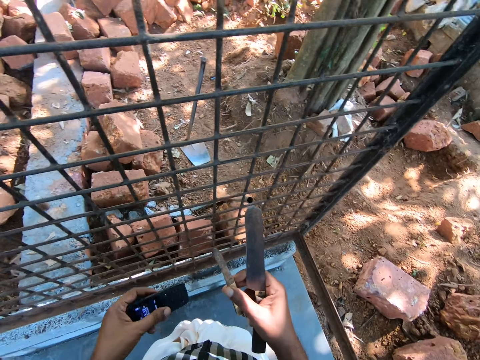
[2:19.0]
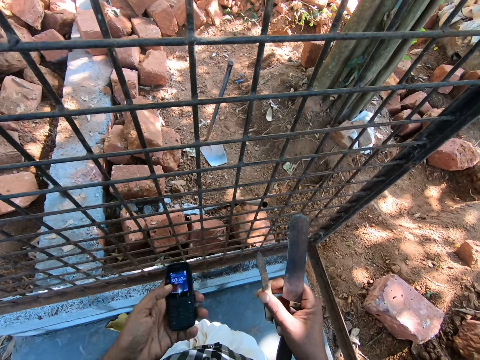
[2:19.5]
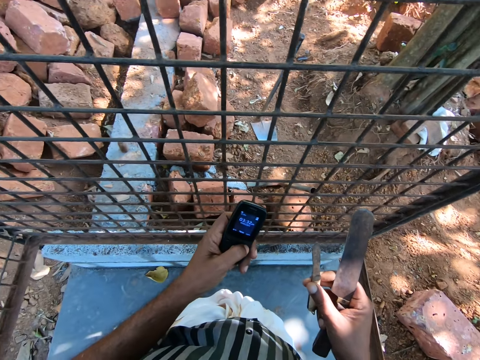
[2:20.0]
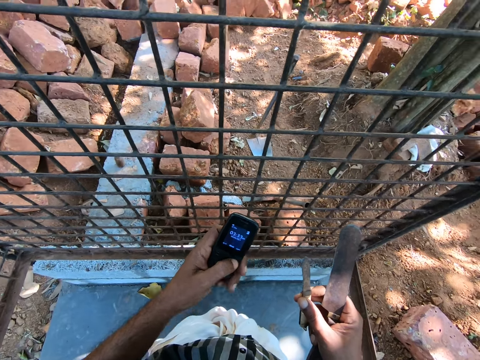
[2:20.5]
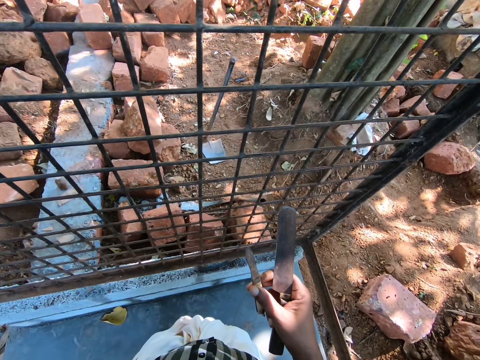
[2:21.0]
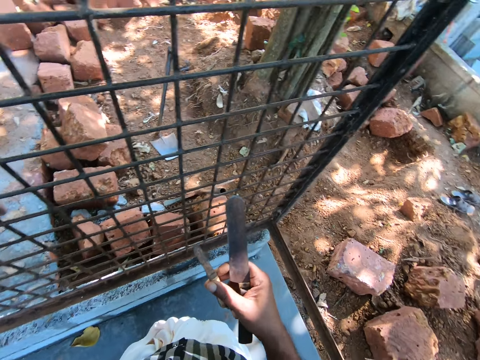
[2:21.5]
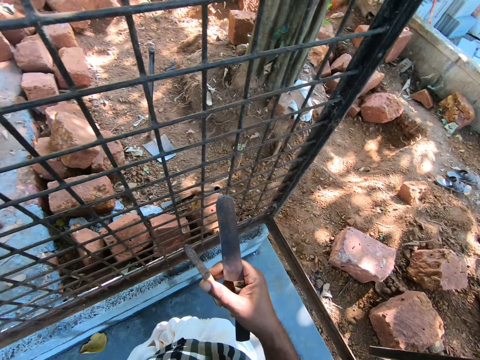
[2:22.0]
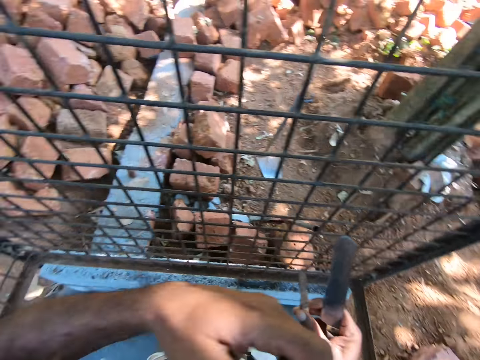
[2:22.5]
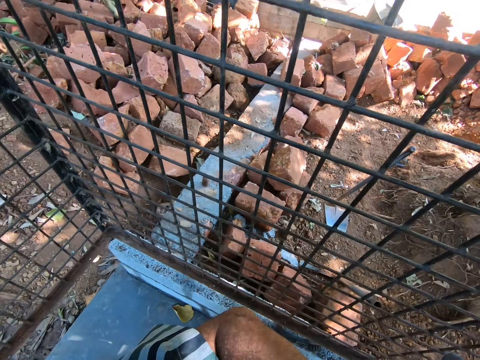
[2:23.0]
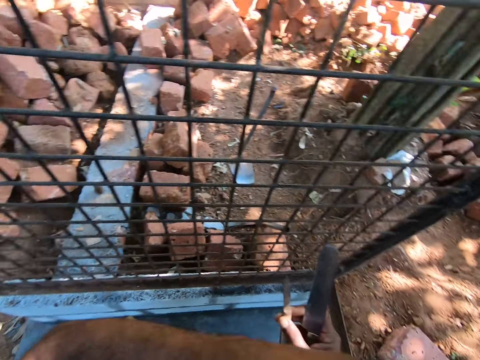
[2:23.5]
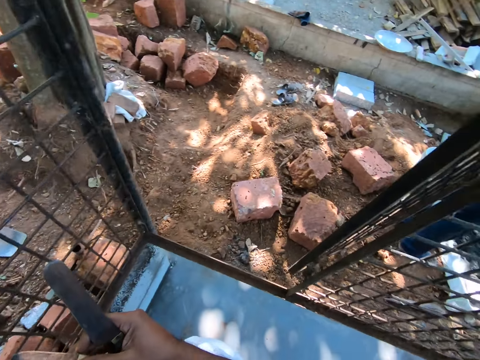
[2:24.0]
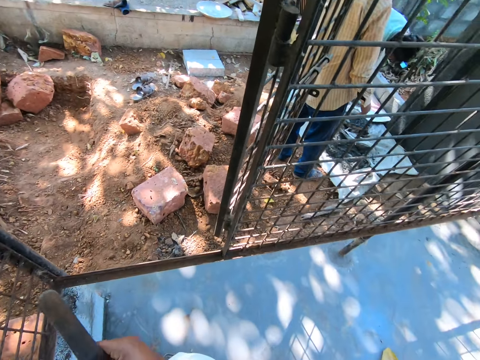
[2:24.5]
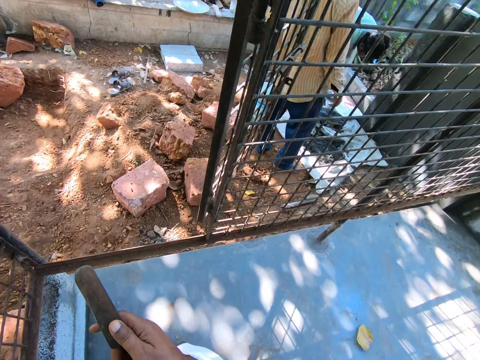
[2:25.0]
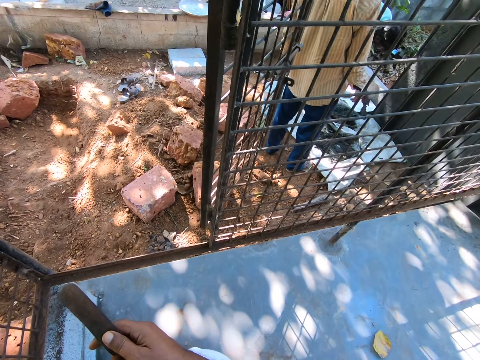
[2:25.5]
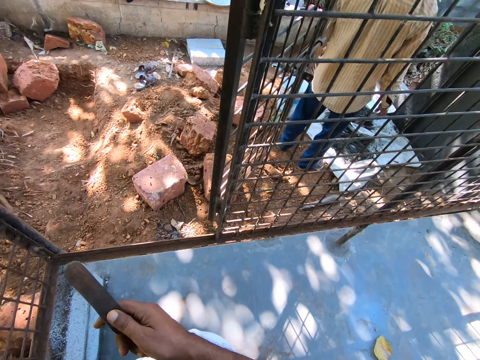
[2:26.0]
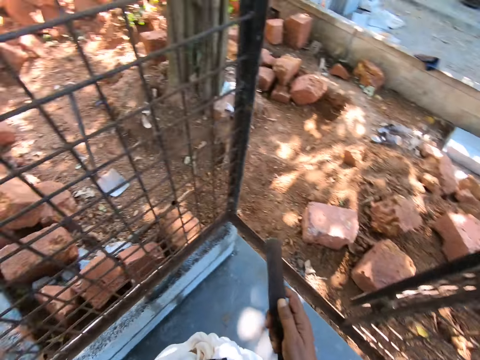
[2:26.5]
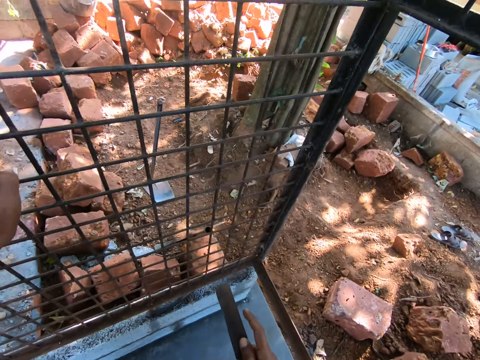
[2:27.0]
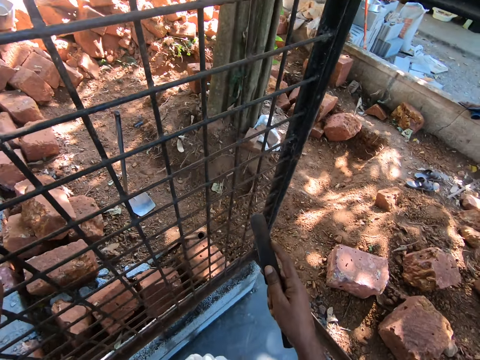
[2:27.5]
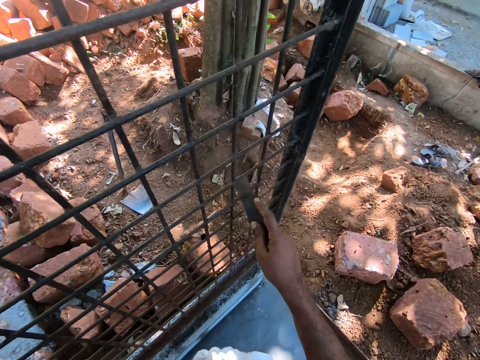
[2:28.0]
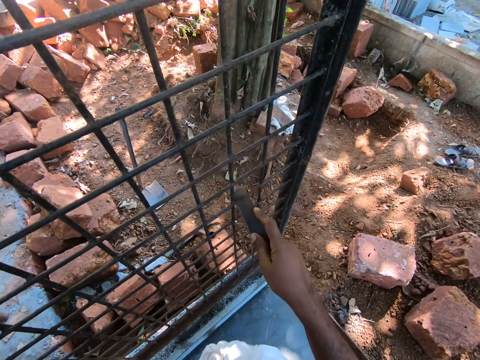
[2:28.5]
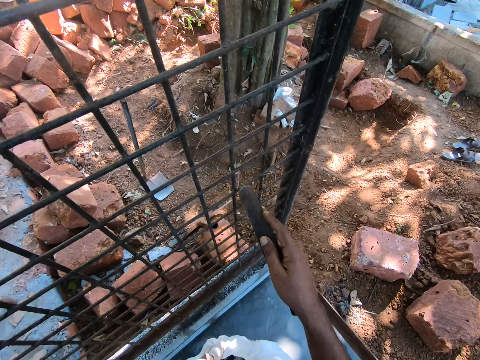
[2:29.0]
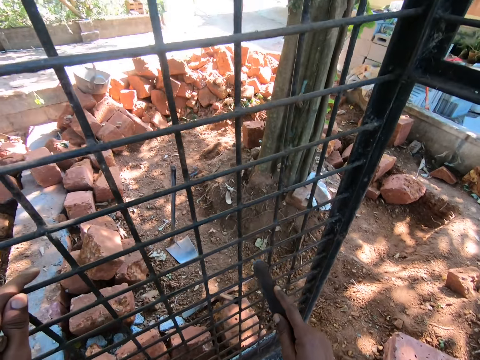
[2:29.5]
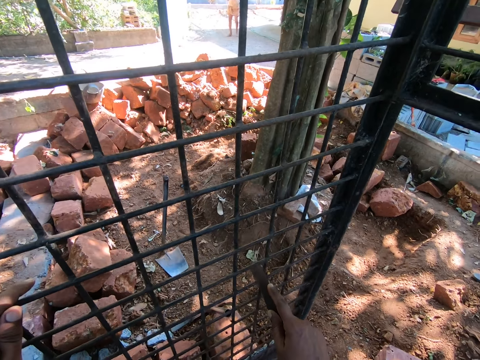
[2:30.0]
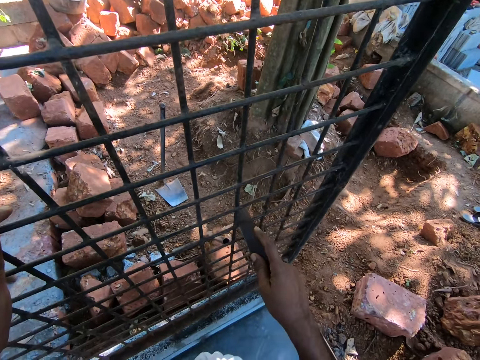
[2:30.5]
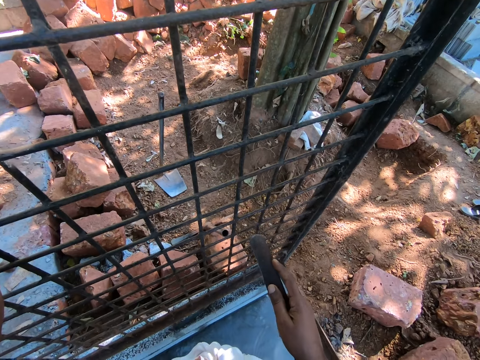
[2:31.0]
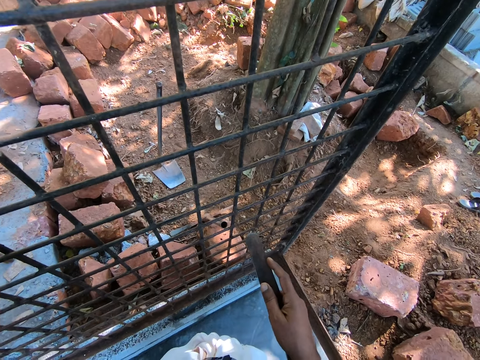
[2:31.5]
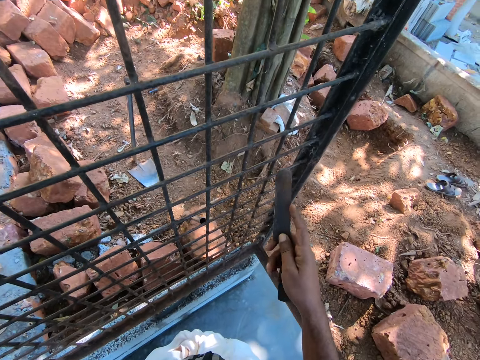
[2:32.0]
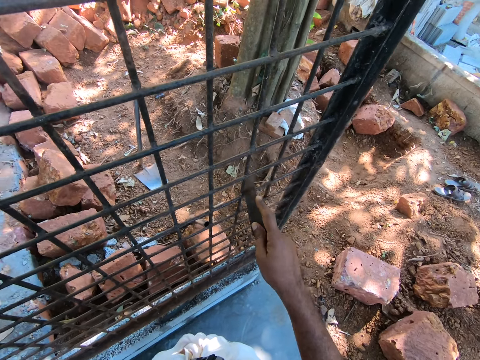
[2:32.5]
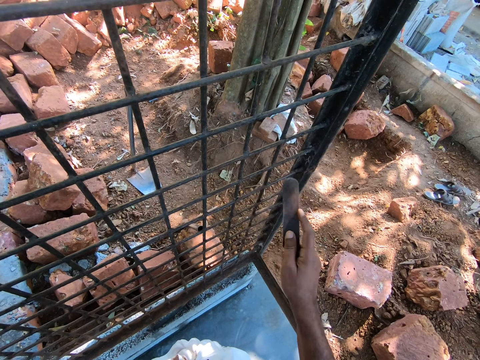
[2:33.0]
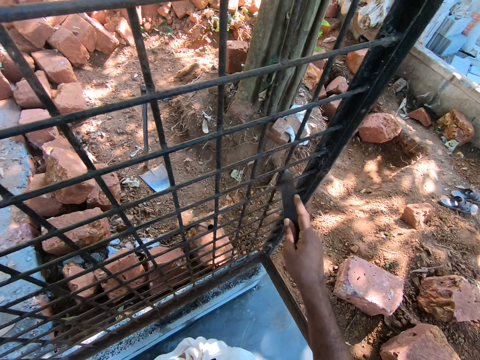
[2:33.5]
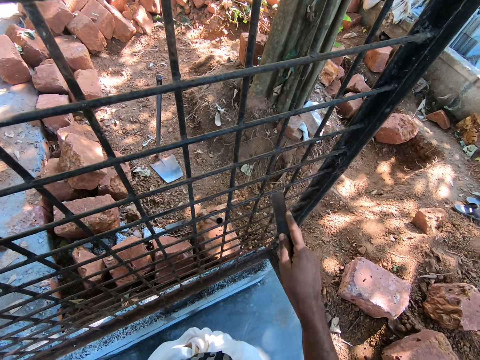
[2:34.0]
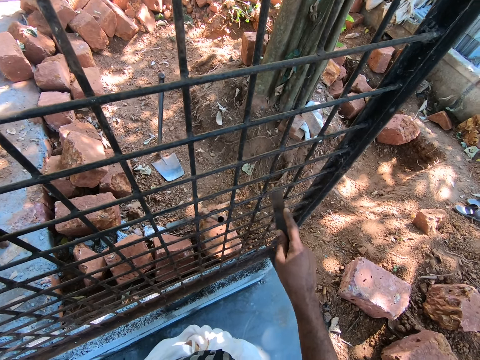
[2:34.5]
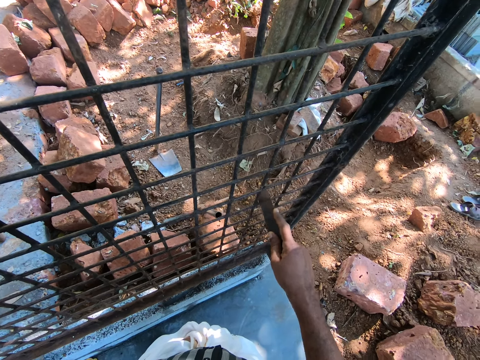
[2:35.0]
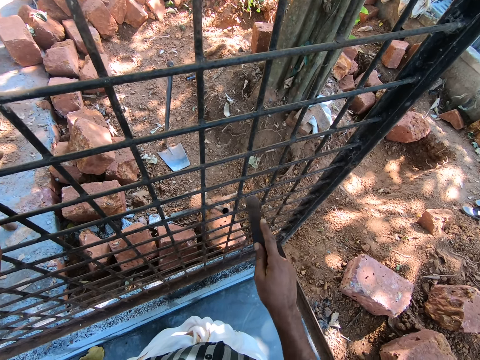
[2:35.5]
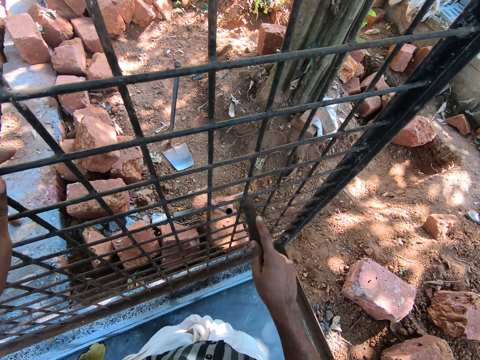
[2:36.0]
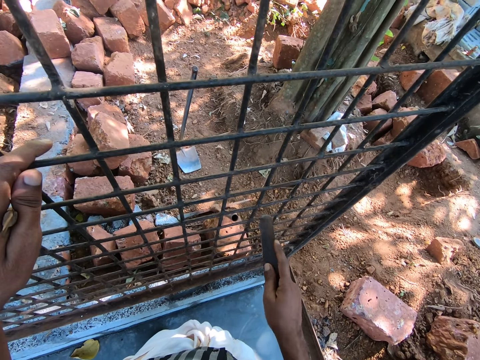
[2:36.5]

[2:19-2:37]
The camera wearer pulls out a phone. He looks at the phone. He dials buttons on the phone. He moves the phone. He returns the phone to the pocket. He takes the file with his left hand. A man stands on site. The camera wearer looks around the site. He holds the cage or mesh with his left hand. He scrubs the metal cage with the file or knife. Another man moves around the site. The camera wearer speaks.

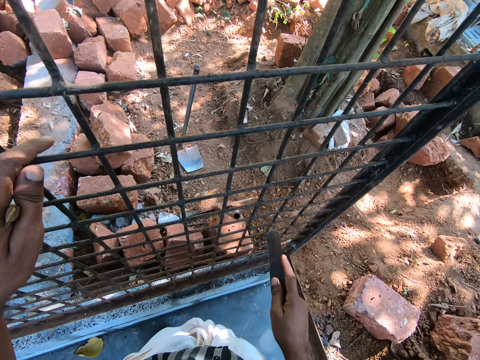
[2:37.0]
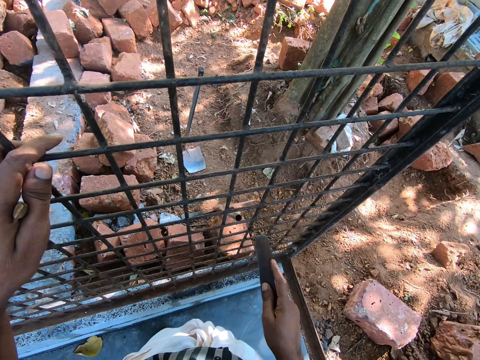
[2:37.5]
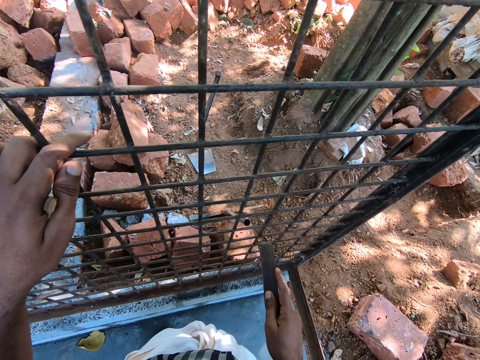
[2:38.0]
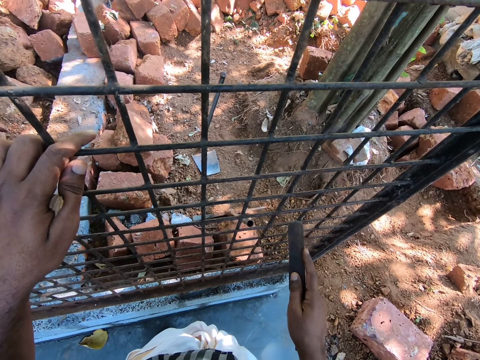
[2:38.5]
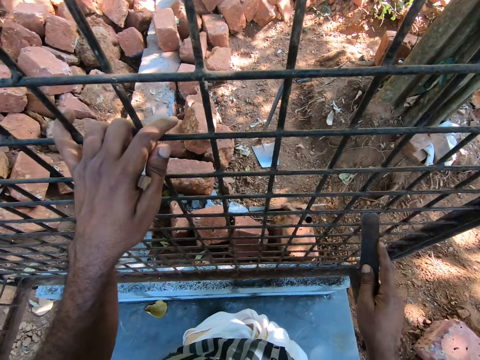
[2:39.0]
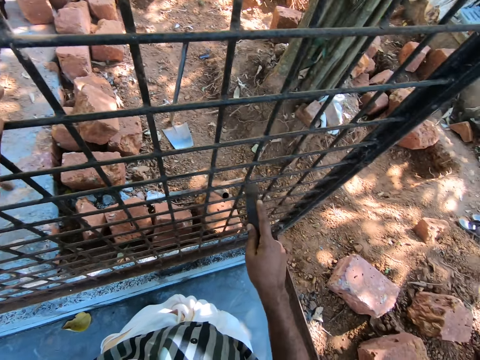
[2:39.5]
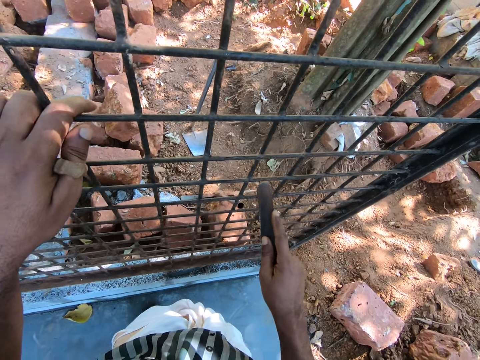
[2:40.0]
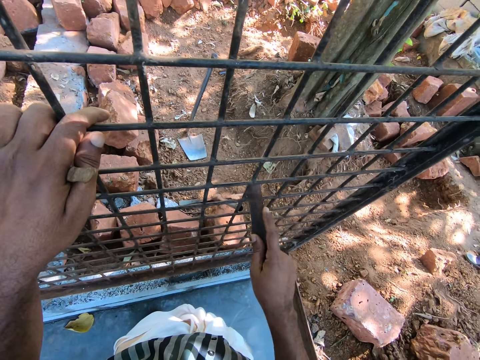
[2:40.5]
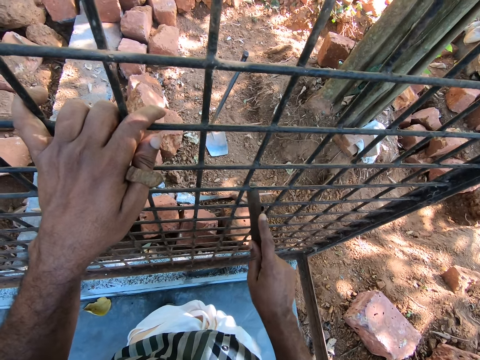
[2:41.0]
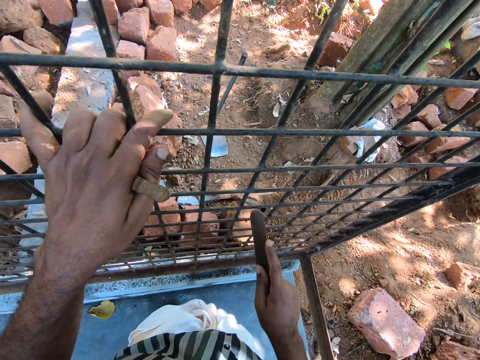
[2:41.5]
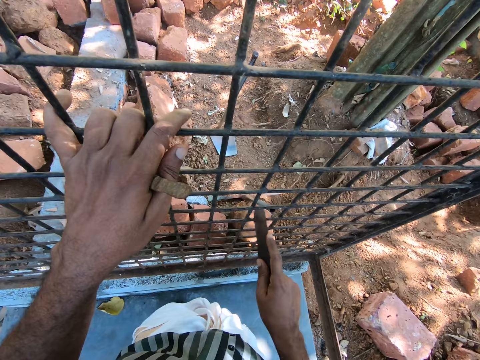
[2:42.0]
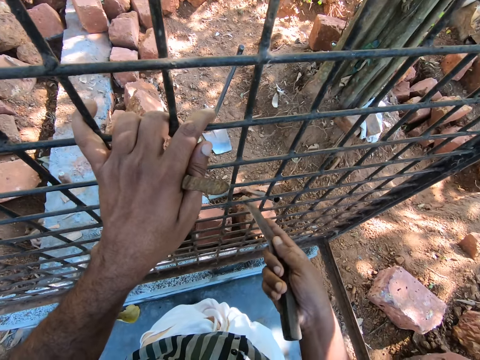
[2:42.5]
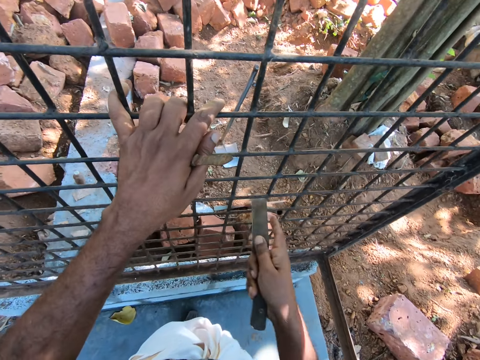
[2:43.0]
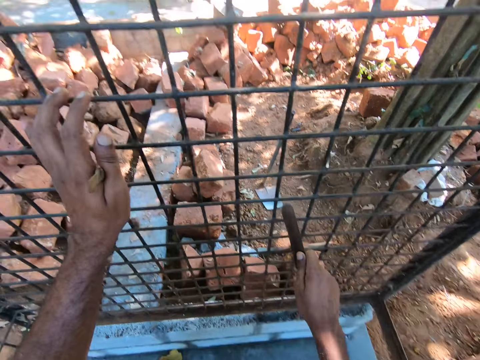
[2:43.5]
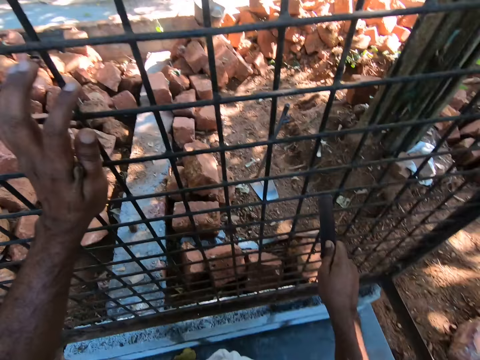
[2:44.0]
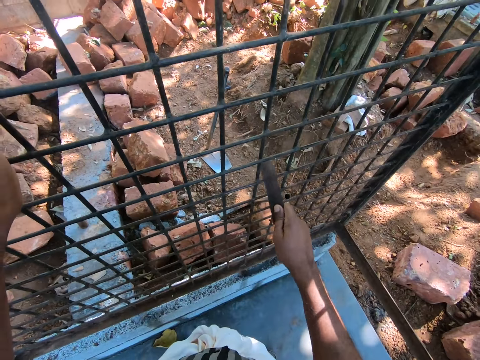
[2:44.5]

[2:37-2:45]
The camera wearer holds the knife in hand. He scratches the mesh with the knife. He moves his hand on the mesh.
